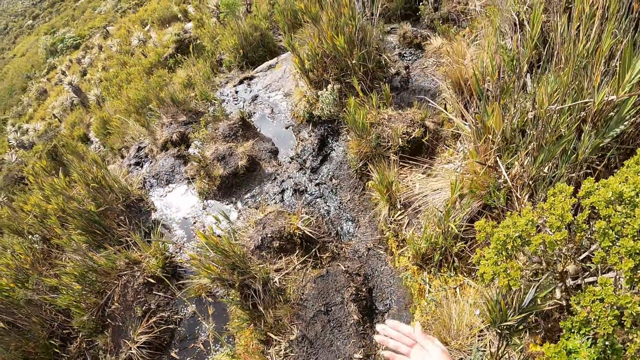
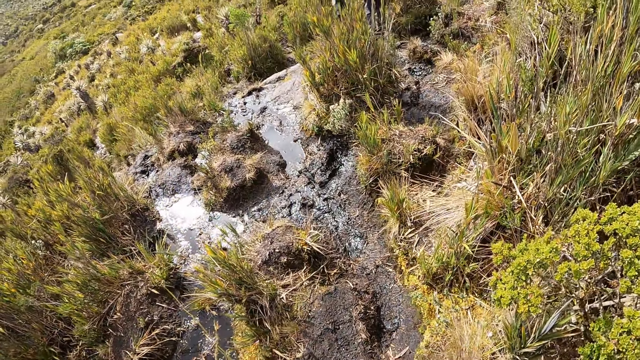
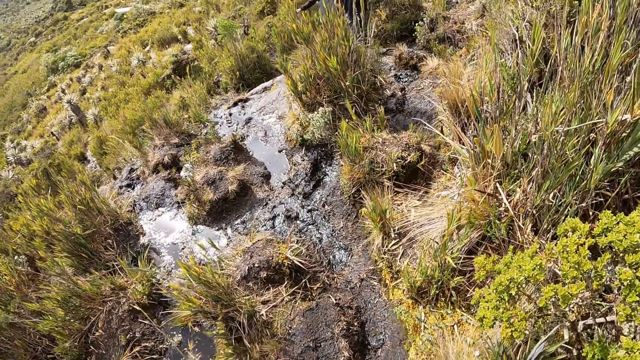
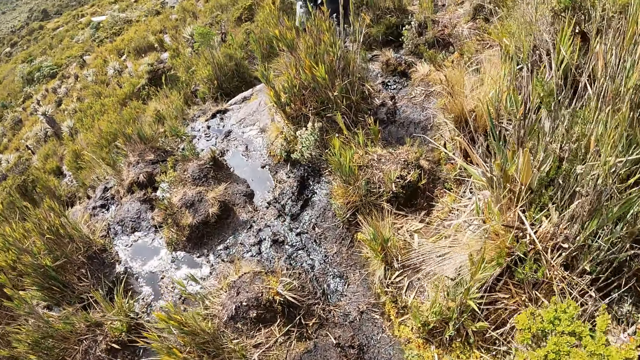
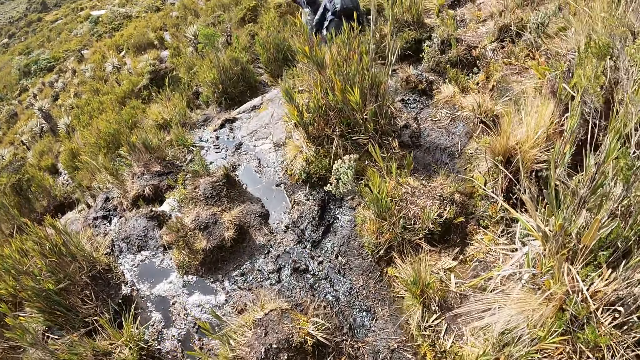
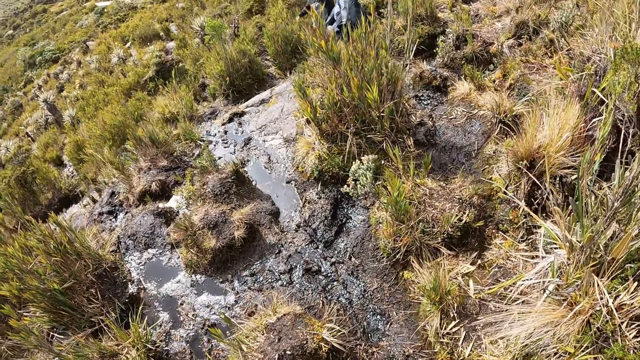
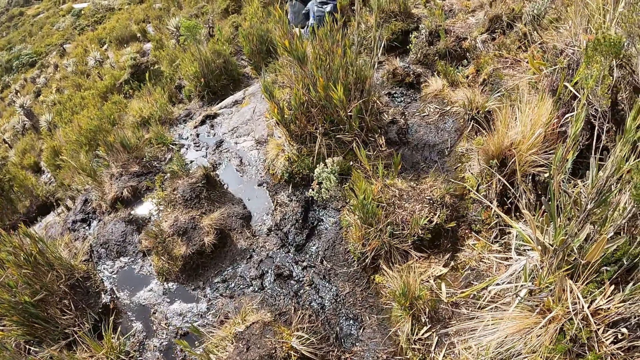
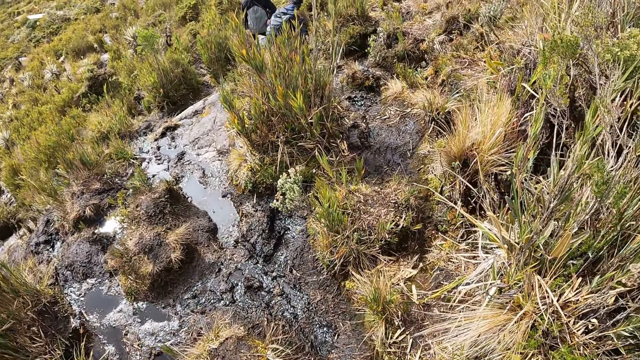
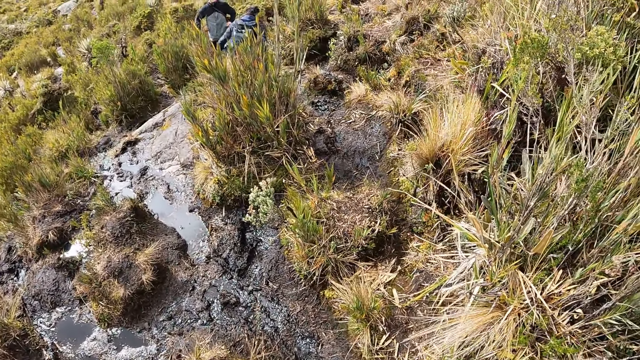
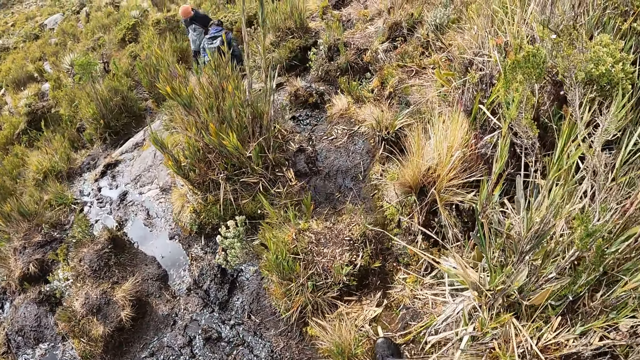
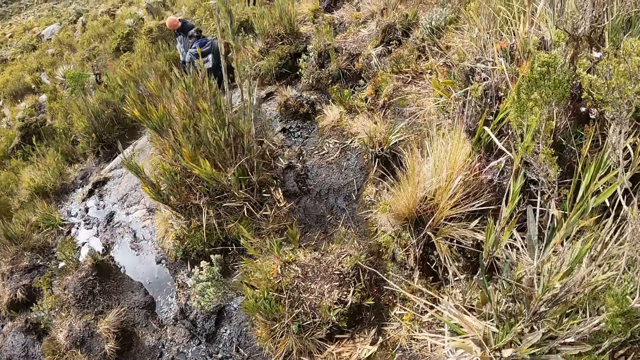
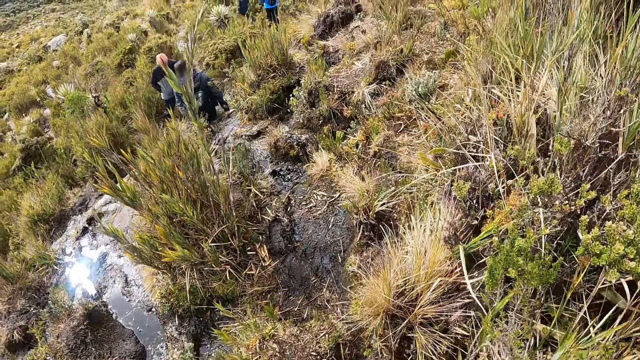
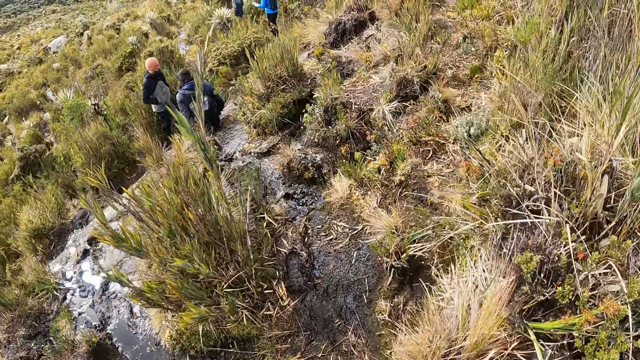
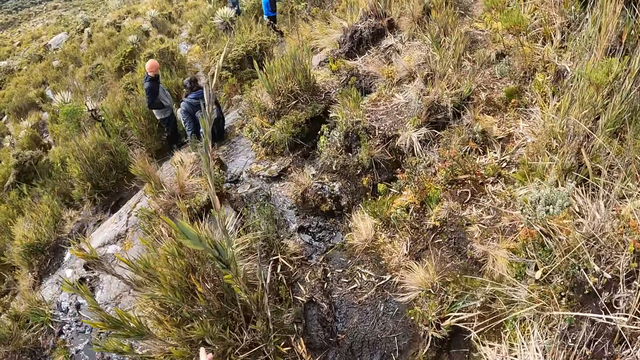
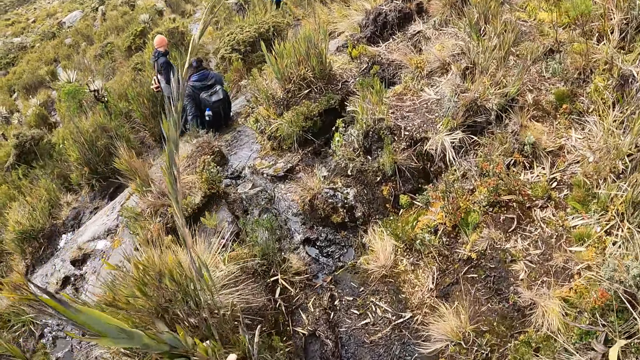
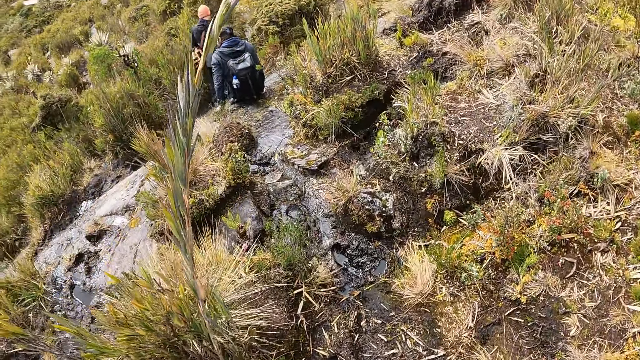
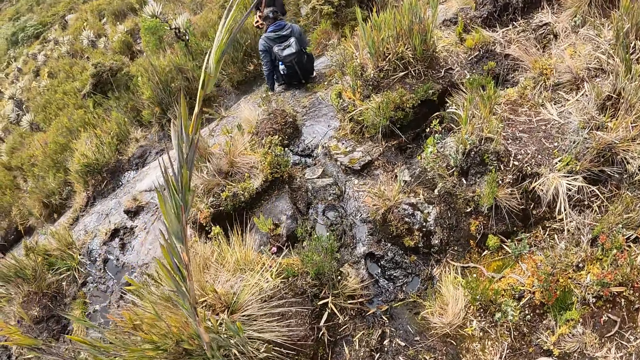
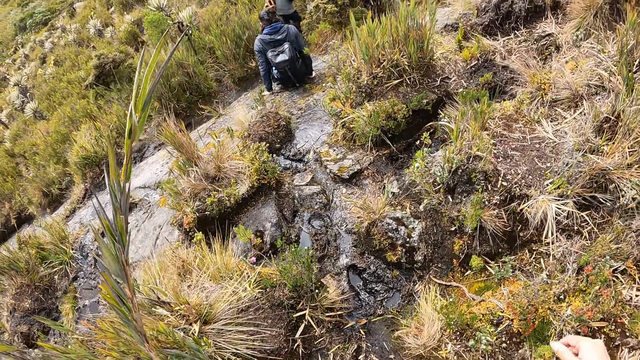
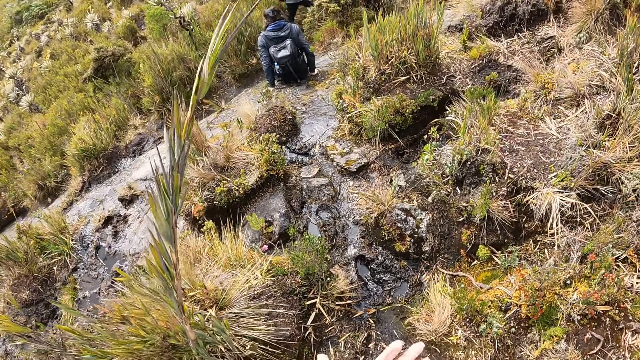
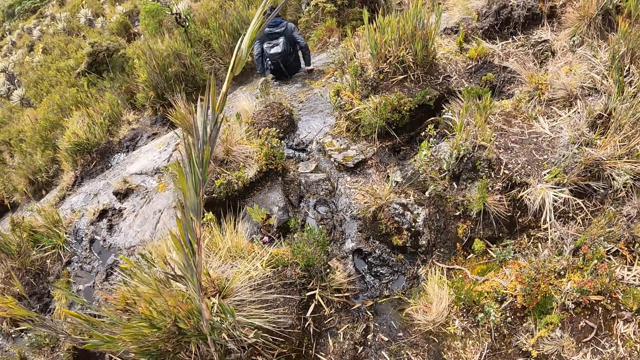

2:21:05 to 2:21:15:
The man slides down the sloppy rock with both hands.

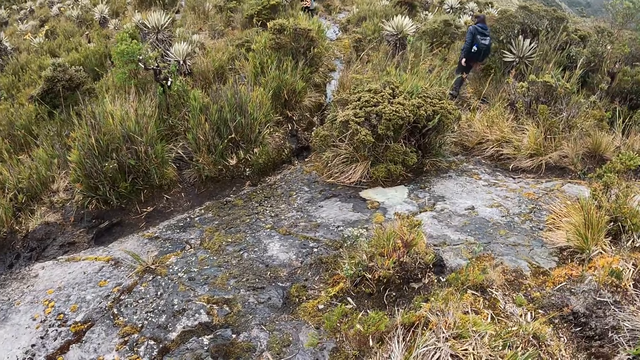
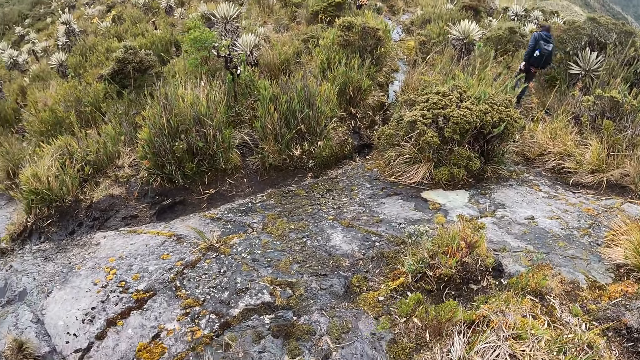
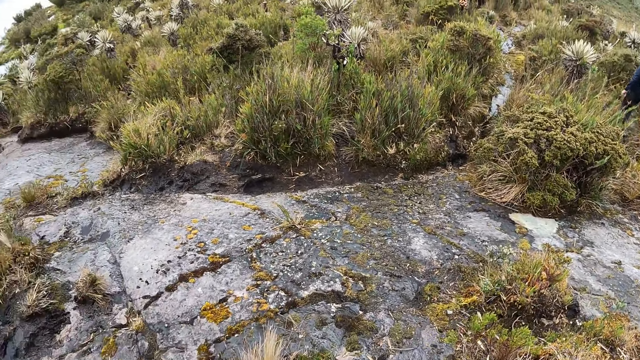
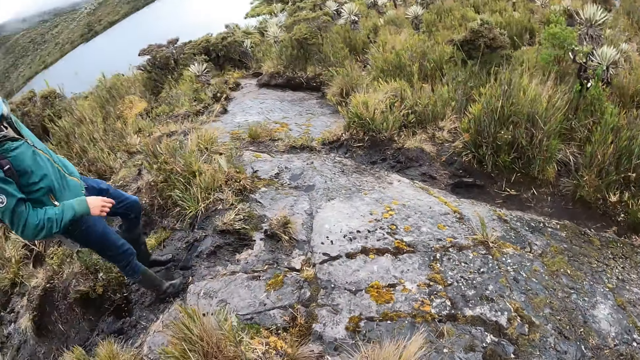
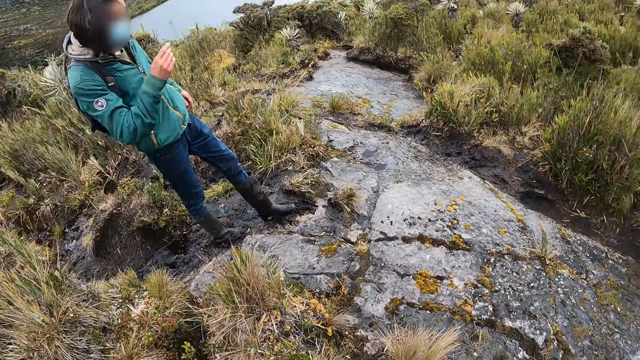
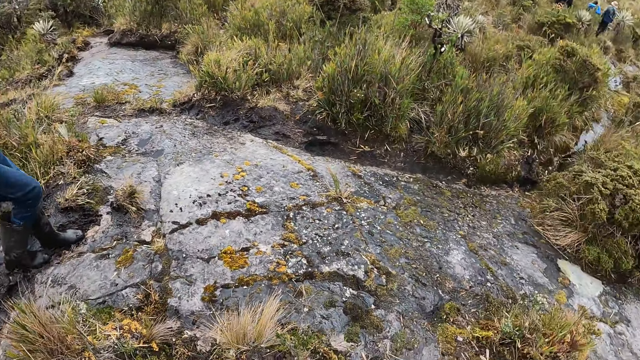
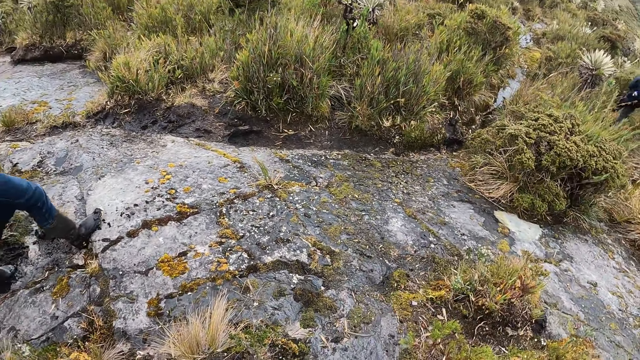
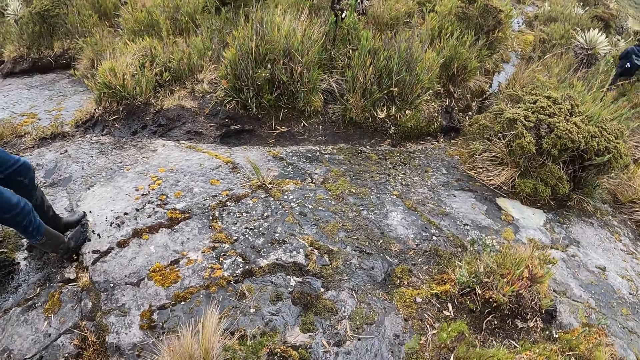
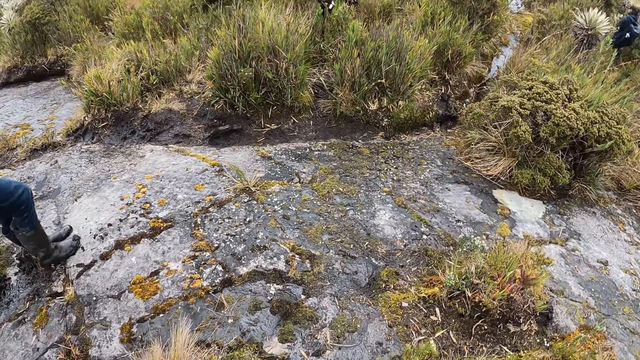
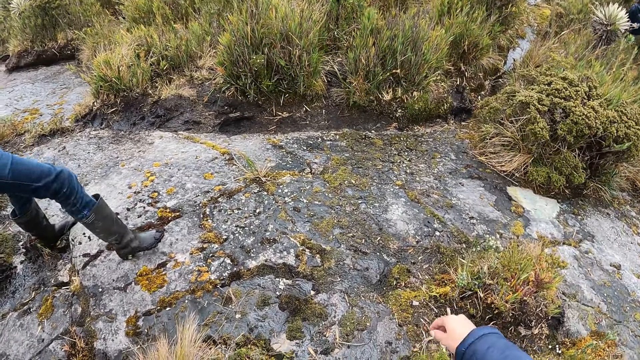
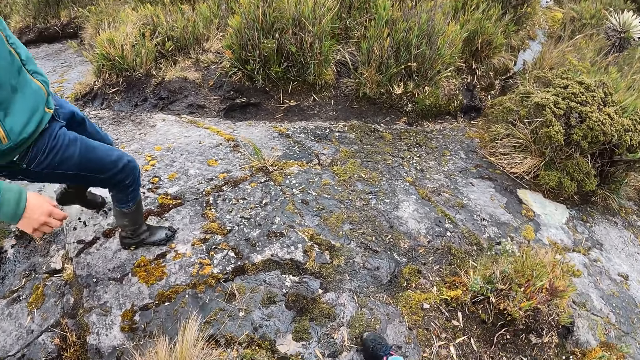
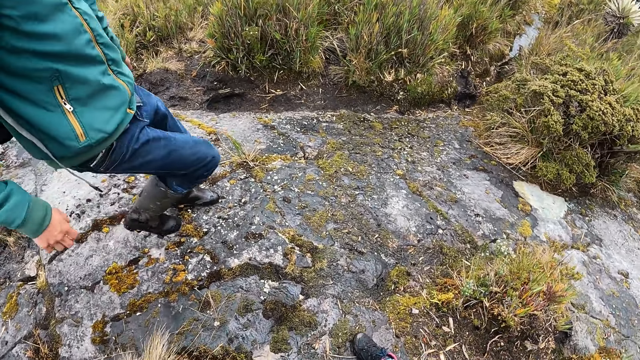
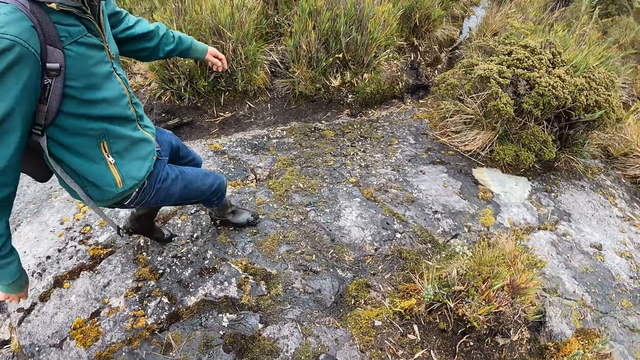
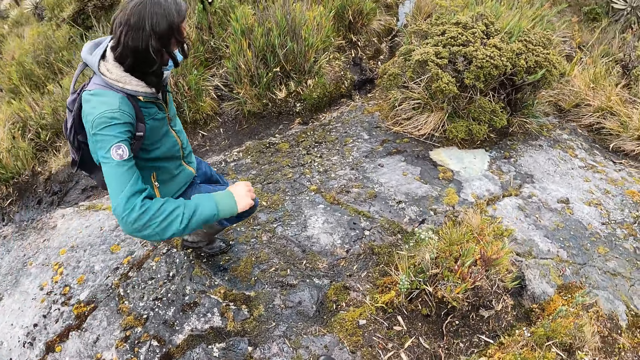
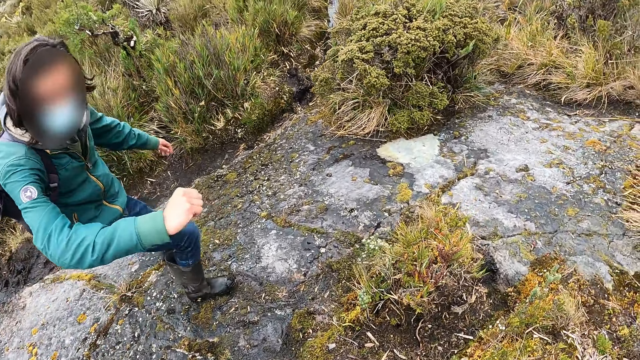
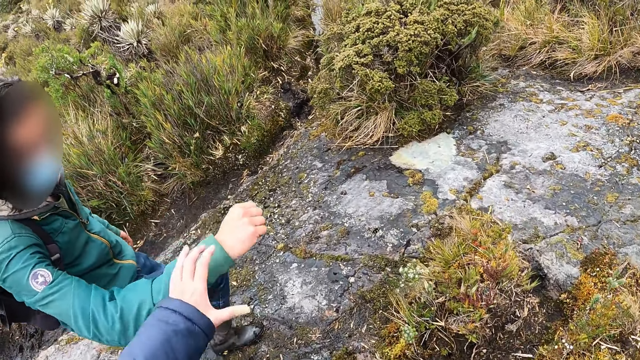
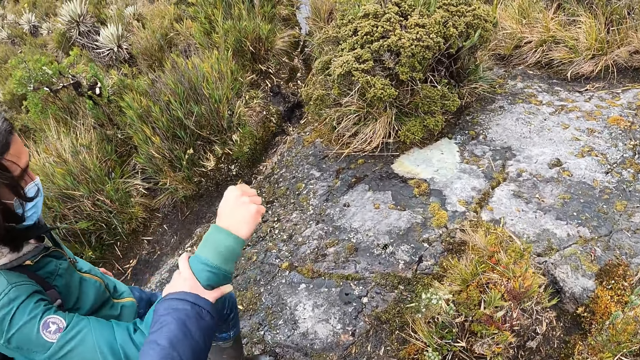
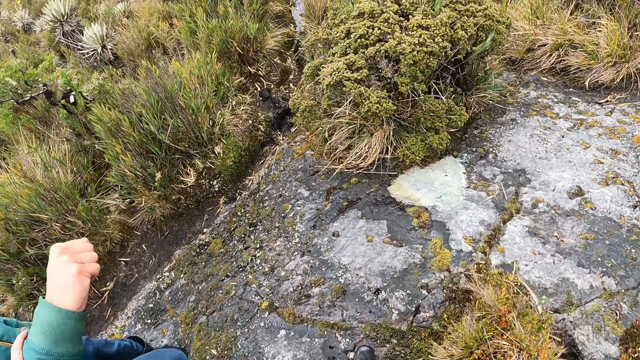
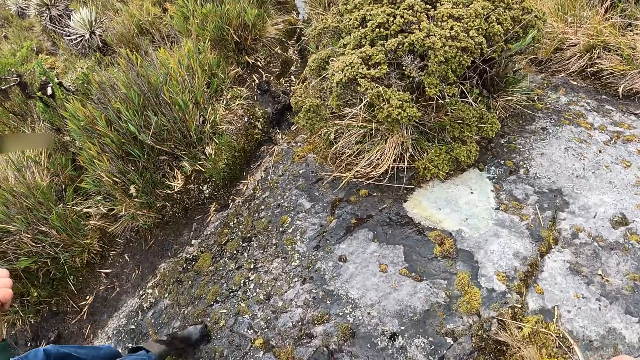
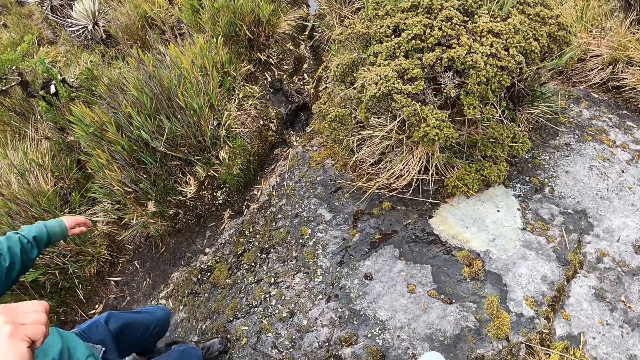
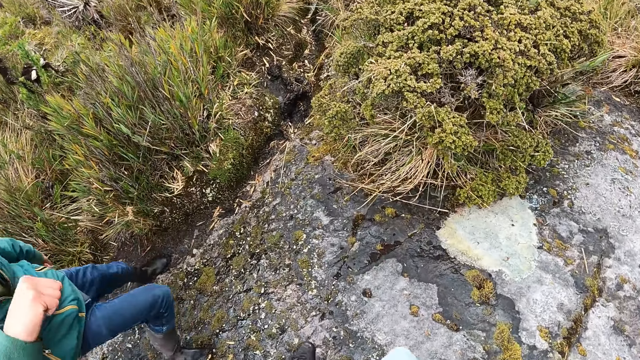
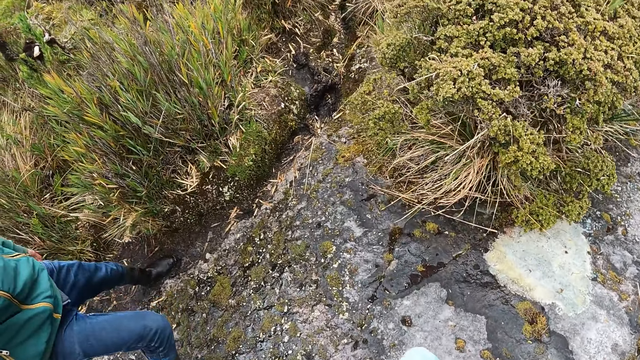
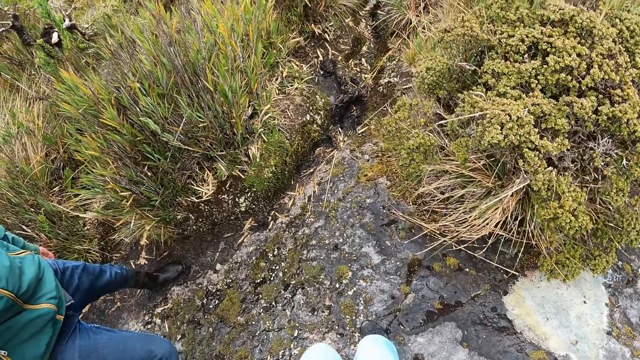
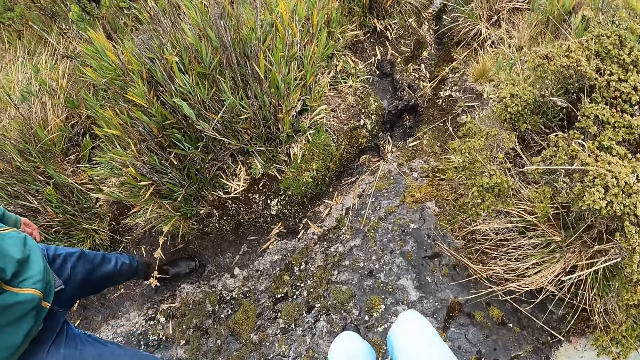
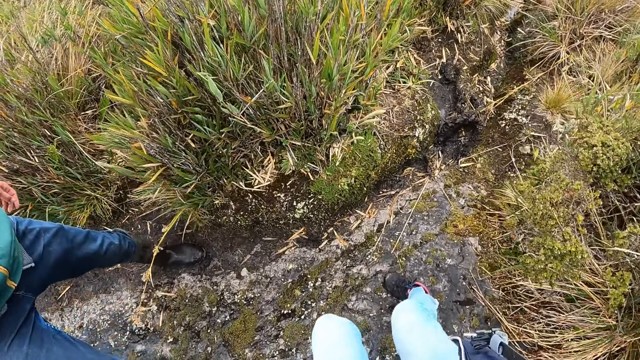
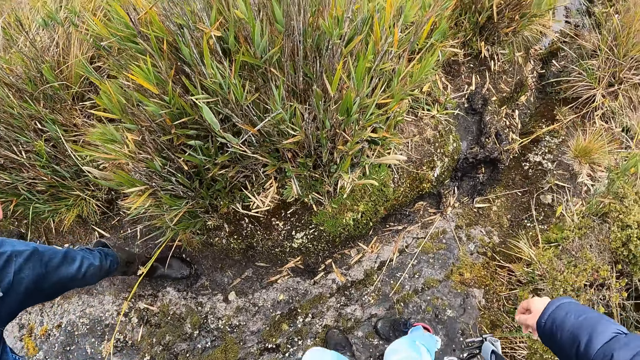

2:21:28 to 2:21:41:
A man walks on a hill. The man offers the camera wearer his right hand. She holds the man's right hand with her left hand. She walks on the sloppy rock with her left hand on the man's right hand.
